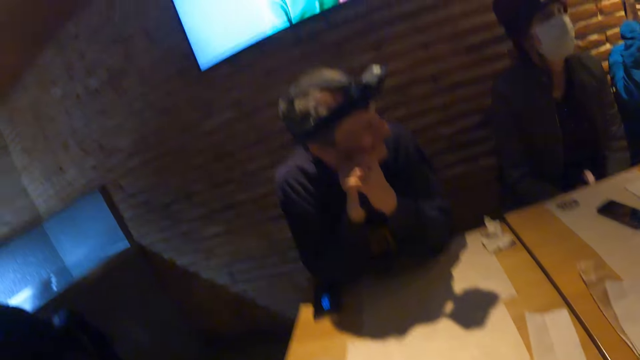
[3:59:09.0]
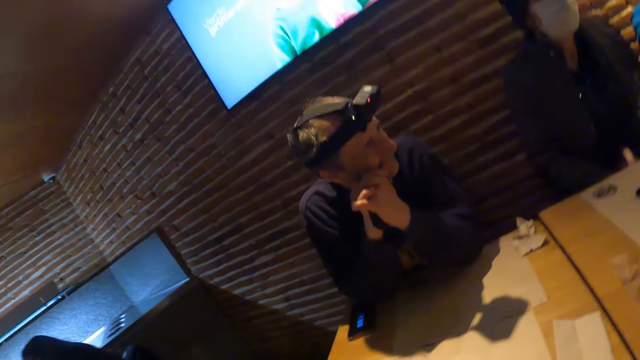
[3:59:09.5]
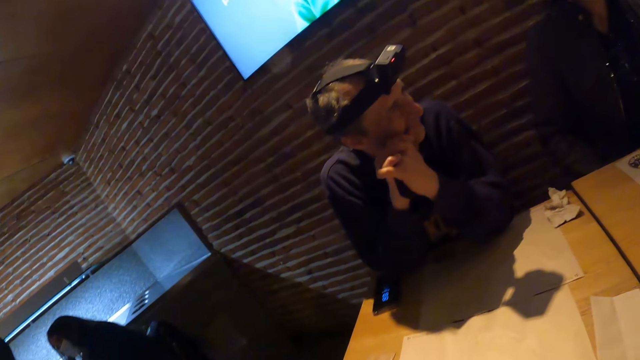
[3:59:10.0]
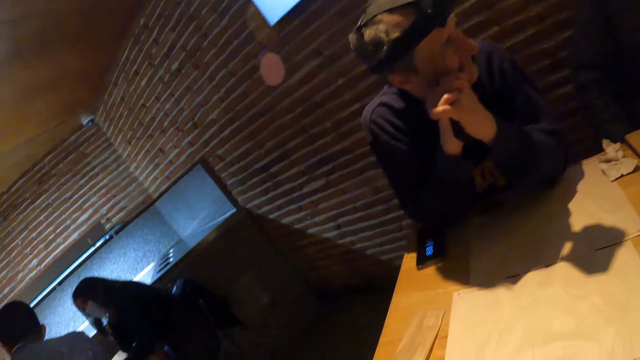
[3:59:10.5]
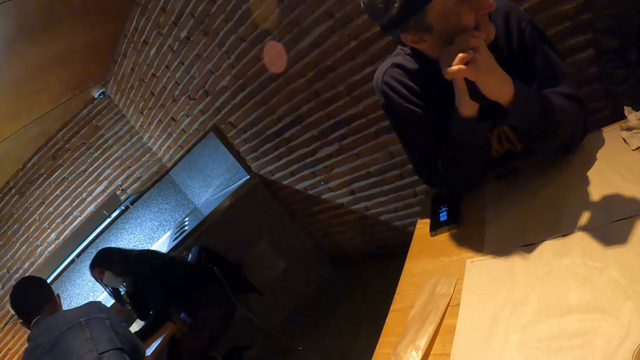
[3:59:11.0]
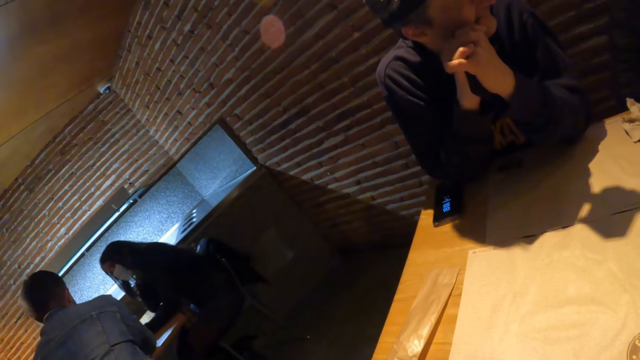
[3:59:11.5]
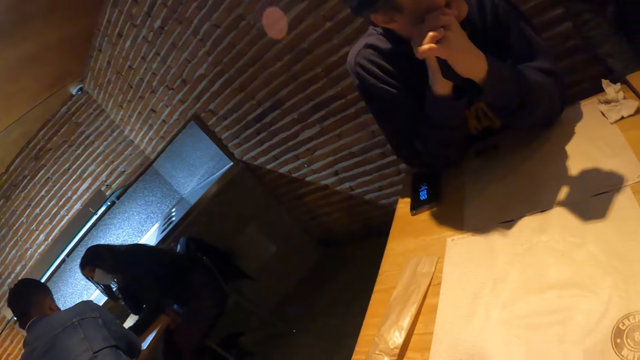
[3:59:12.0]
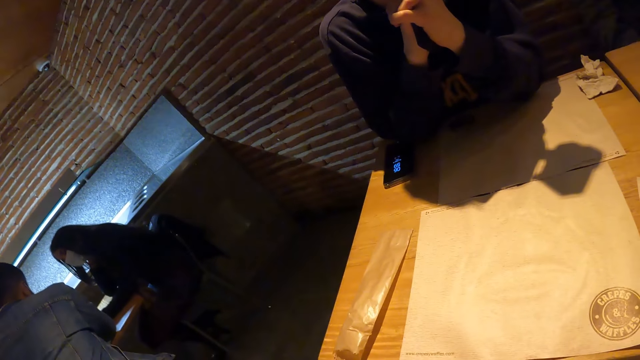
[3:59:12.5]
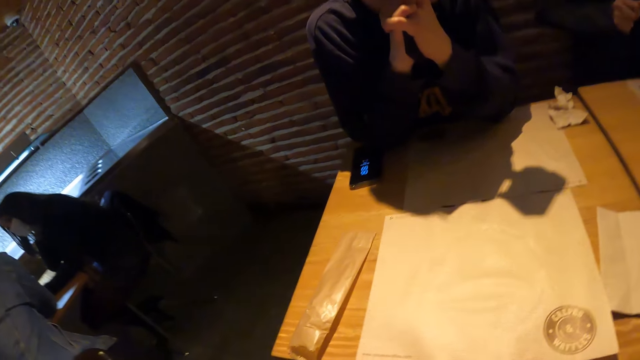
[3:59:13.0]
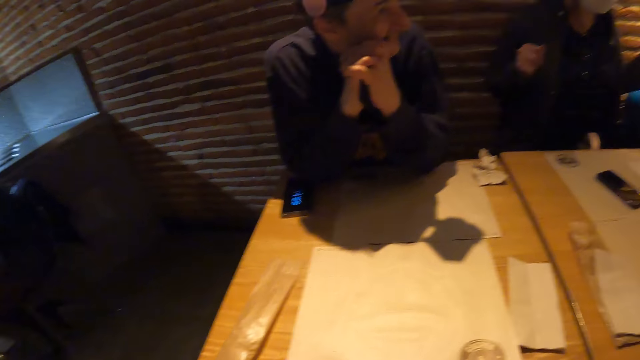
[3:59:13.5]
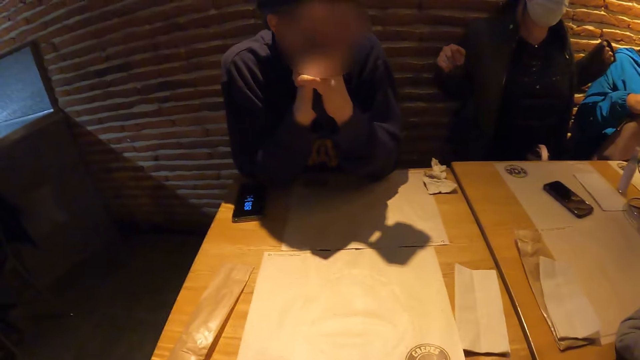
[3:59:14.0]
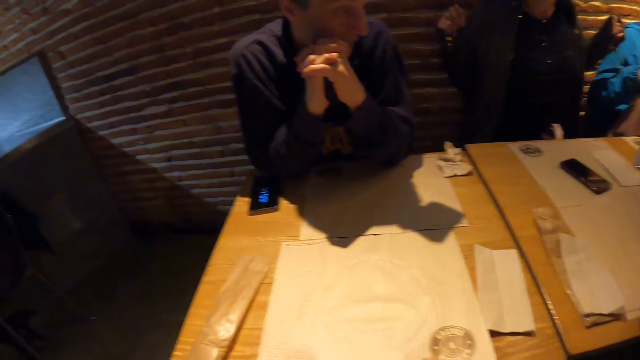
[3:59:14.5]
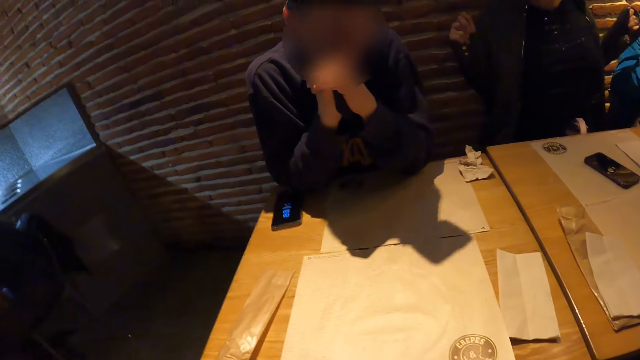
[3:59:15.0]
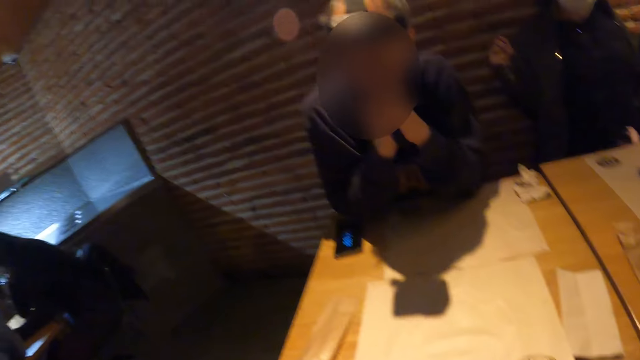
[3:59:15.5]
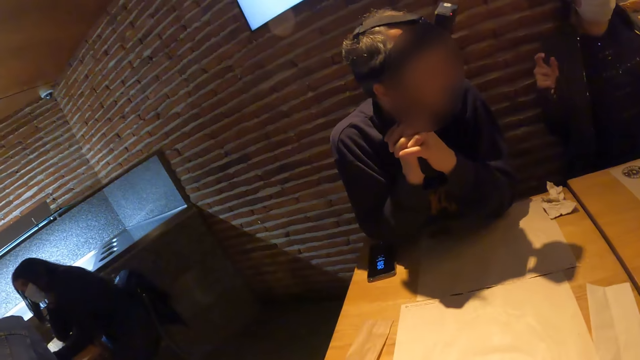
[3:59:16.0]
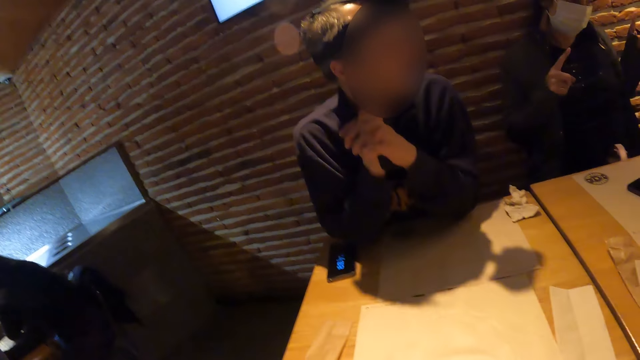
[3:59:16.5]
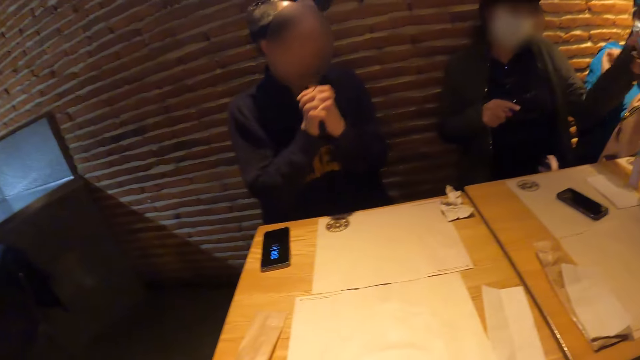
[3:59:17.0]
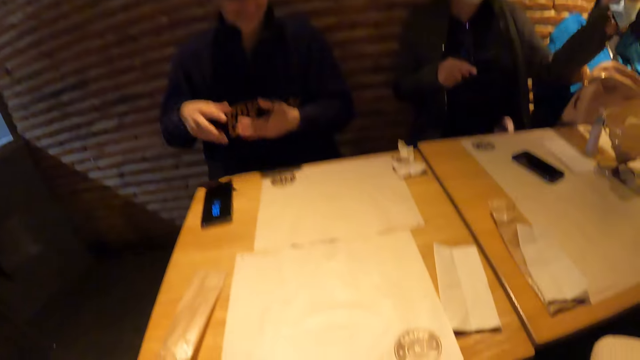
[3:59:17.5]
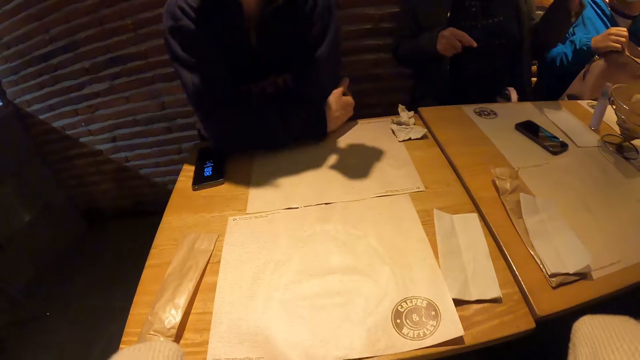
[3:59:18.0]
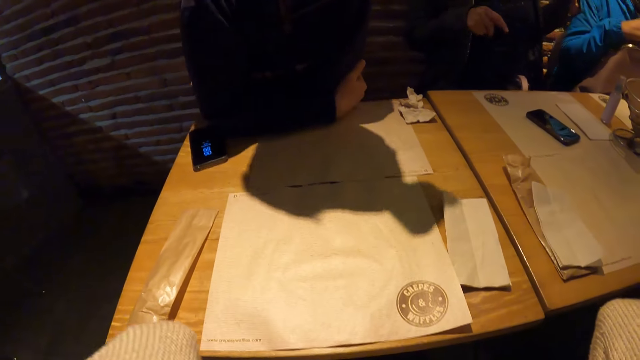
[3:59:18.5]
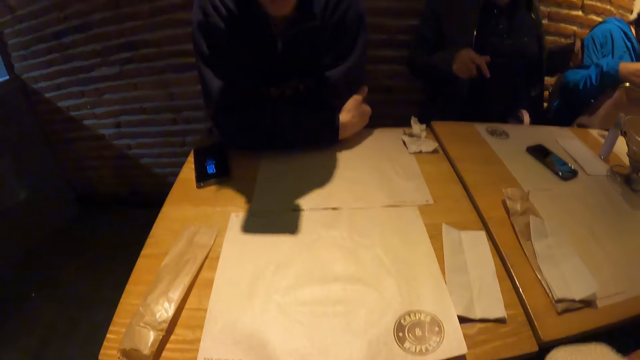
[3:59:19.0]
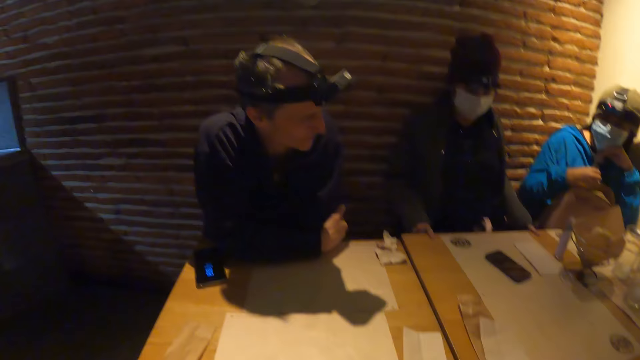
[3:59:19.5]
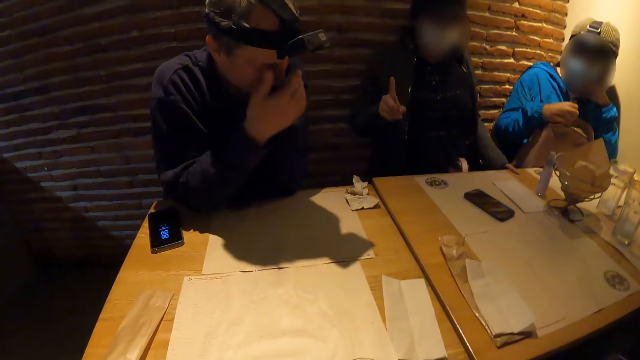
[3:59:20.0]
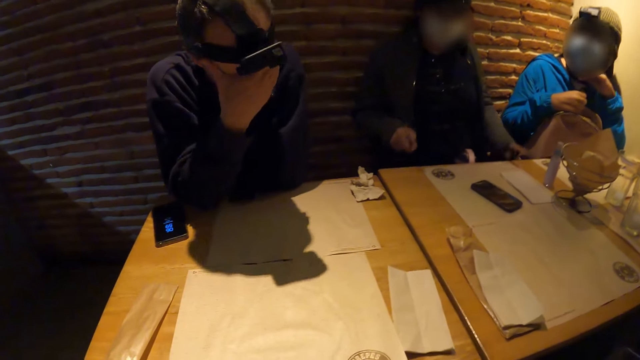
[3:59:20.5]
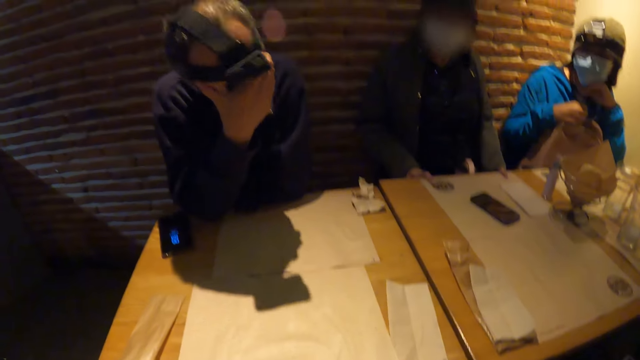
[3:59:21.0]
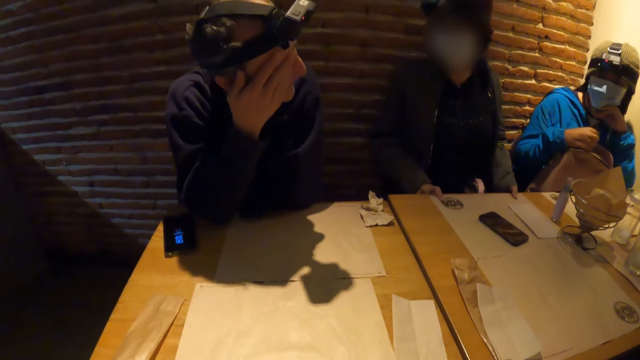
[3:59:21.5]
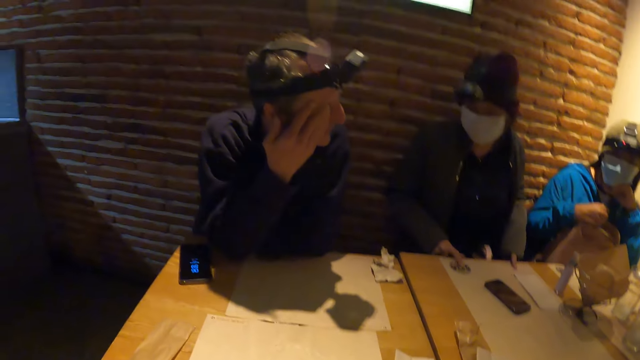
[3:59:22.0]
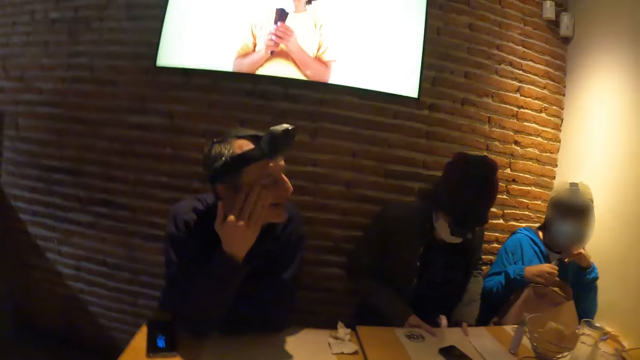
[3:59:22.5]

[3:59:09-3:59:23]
The camera wearer looks around. The woman taps the table with both hands. The man rubs his face with his right hand.

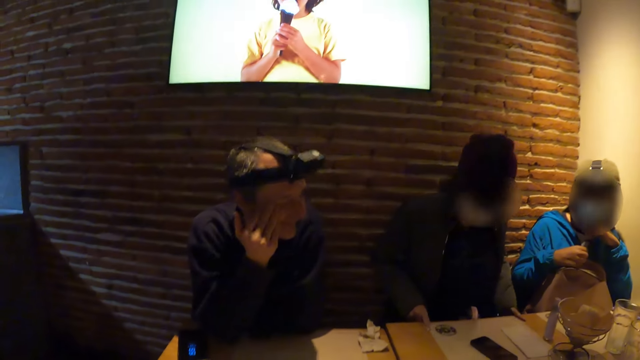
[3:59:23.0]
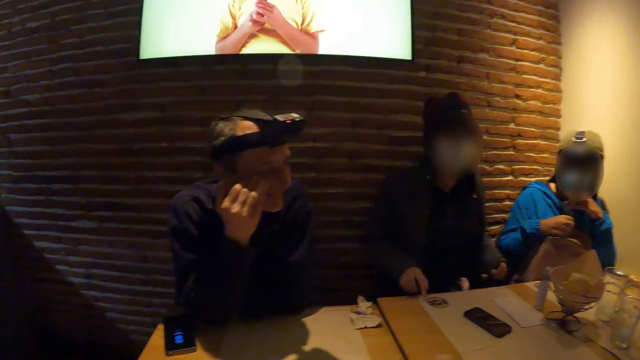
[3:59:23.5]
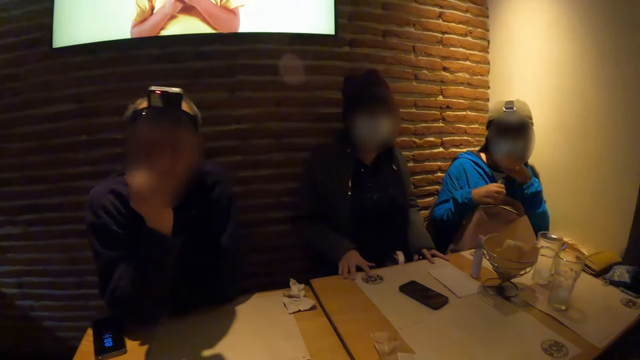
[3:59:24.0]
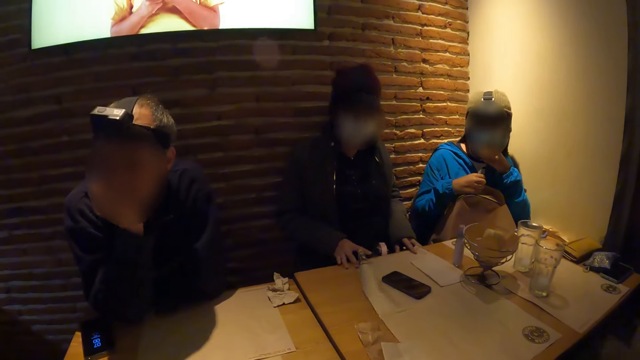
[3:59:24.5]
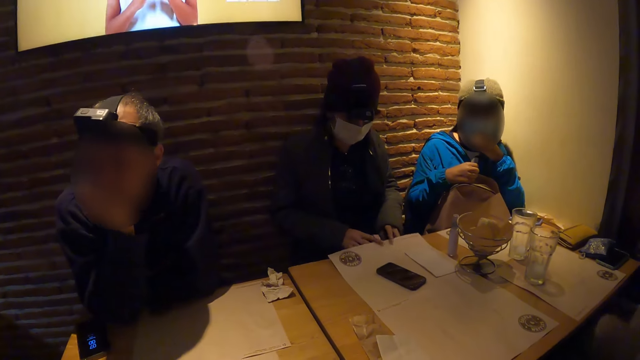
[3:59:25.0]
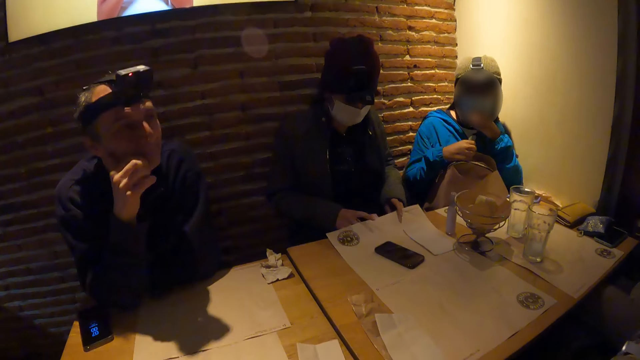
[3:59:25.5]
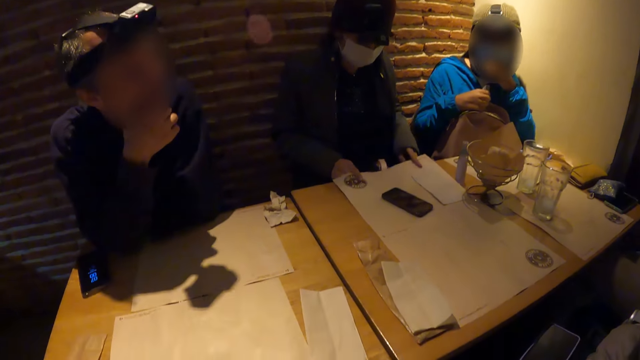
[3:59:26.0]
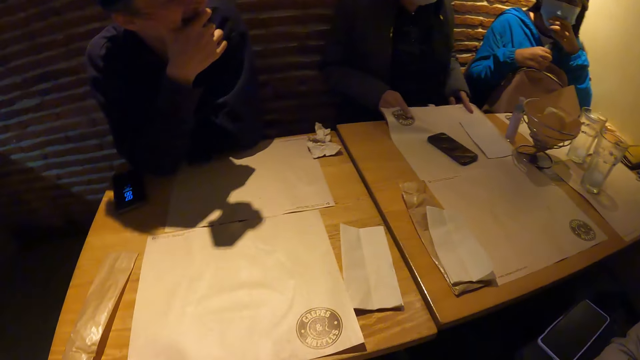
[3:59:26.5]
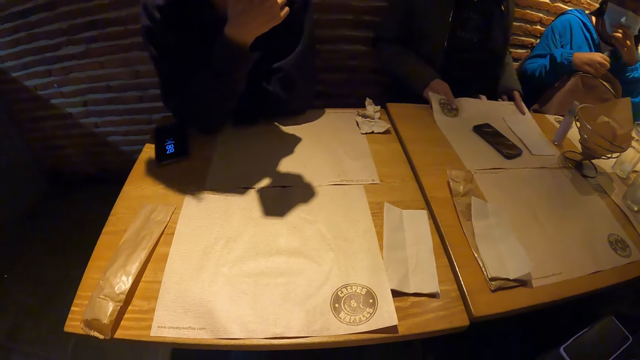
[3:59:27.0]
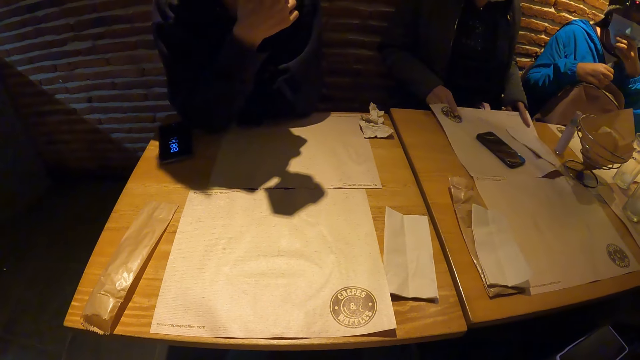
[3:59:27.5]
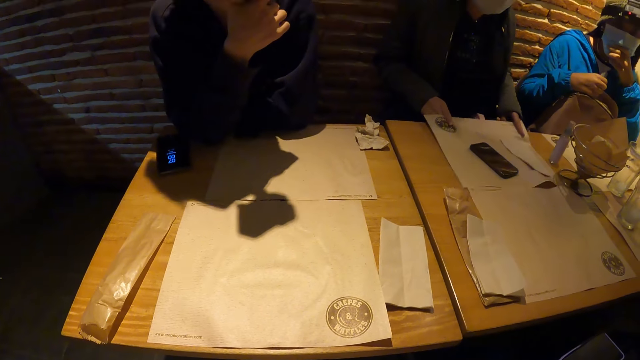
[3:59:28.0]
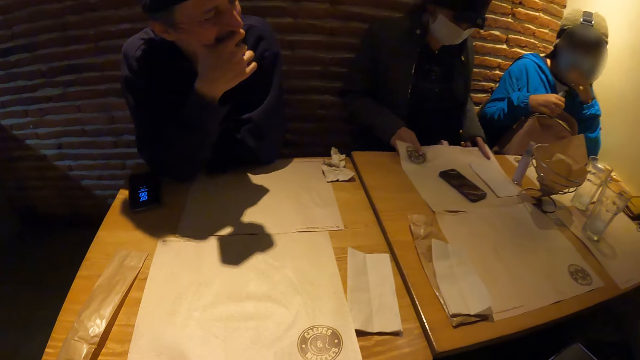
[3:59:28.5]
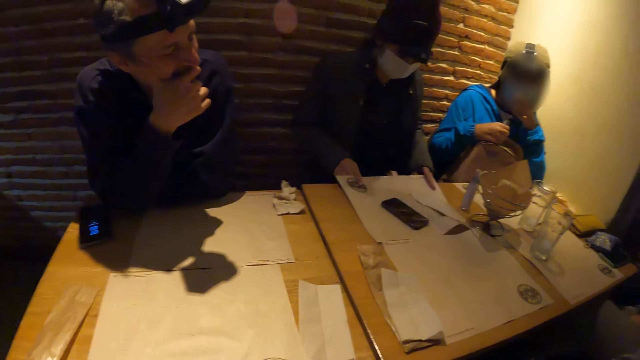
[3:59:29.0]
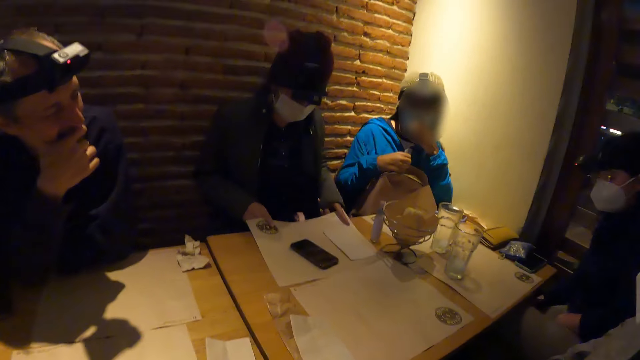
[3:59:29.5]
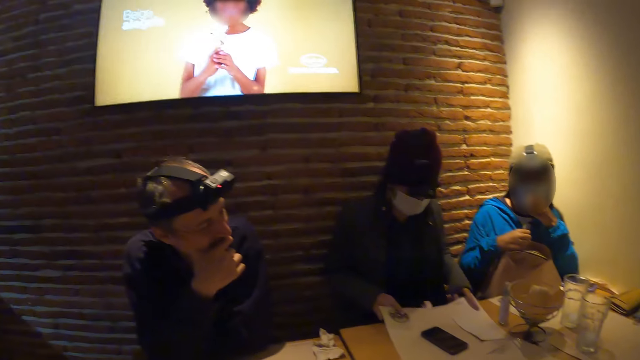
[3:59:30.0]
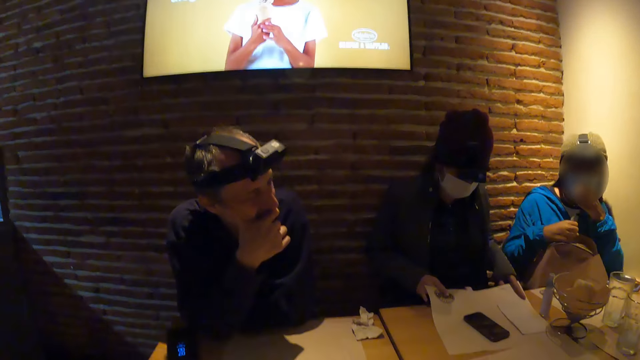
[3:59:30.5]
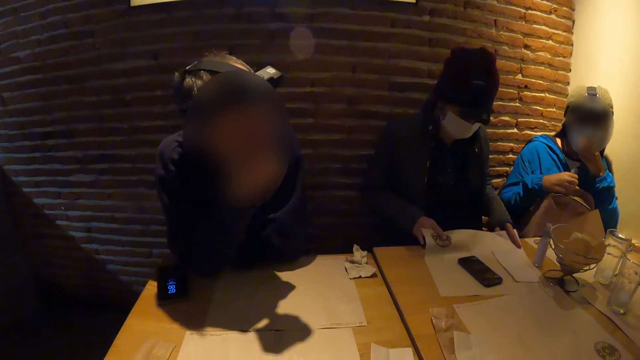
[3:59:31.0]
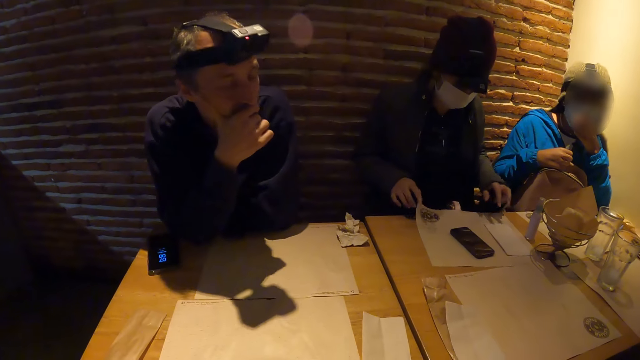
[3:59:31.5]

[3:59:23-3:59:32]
A man interacts with a woman. Another woman adjusts a table mat on the table with both hands. The first woman holds the paper.
